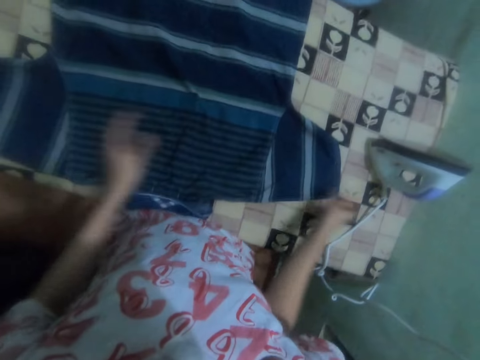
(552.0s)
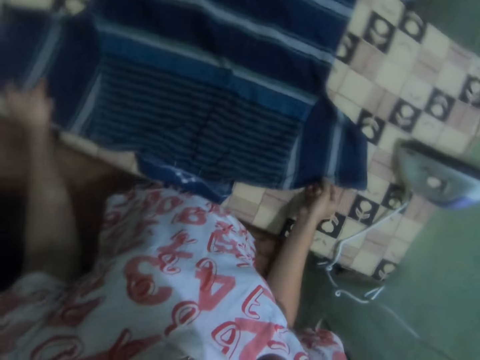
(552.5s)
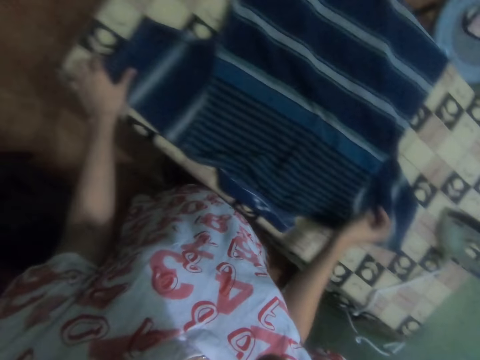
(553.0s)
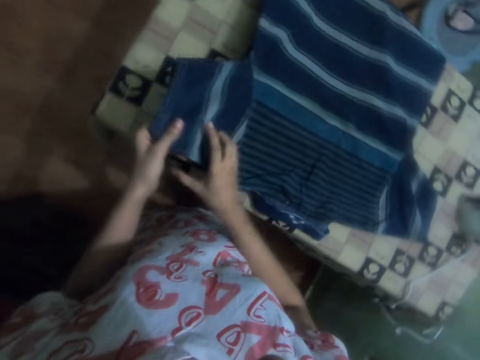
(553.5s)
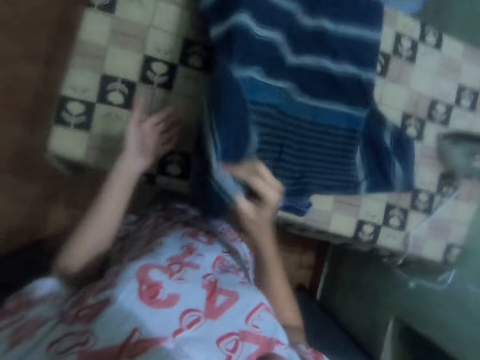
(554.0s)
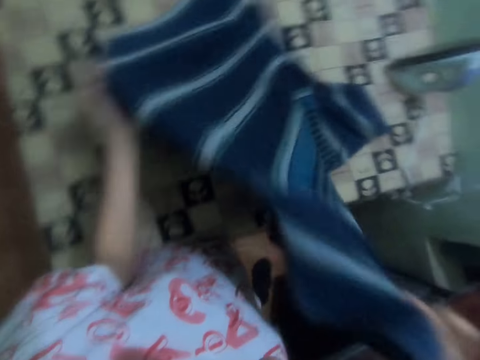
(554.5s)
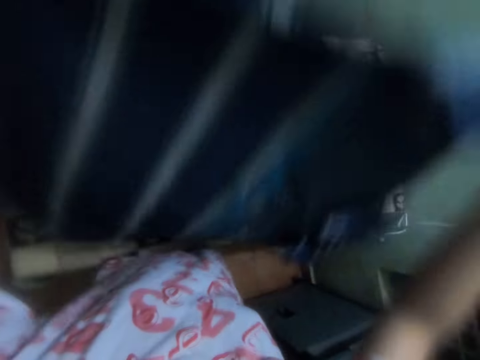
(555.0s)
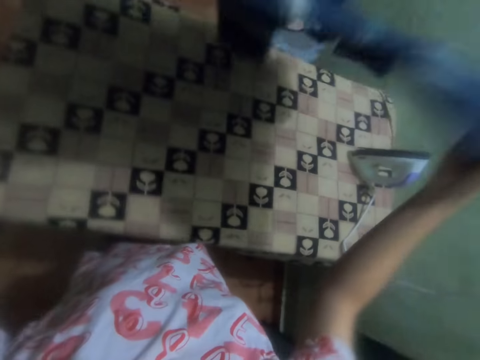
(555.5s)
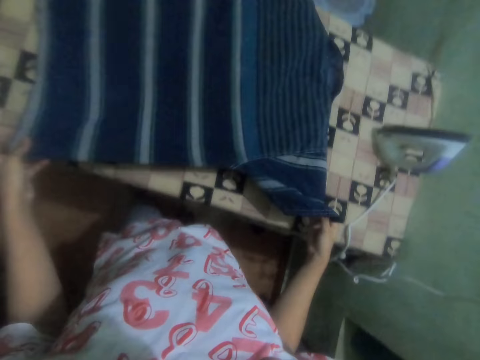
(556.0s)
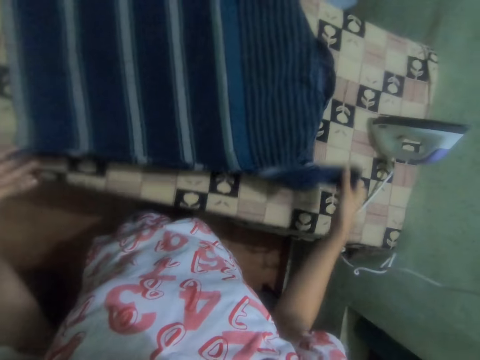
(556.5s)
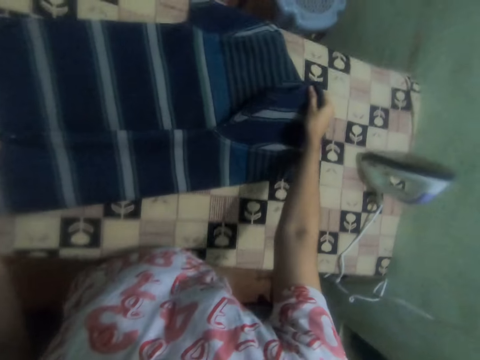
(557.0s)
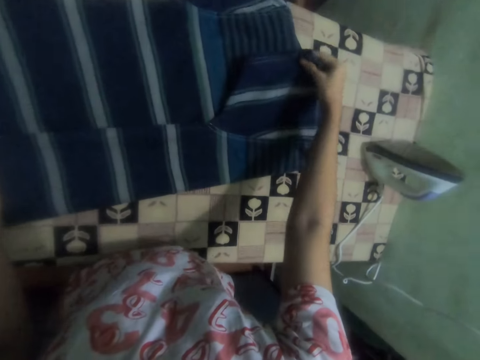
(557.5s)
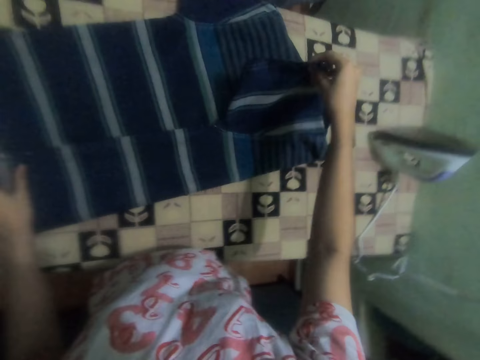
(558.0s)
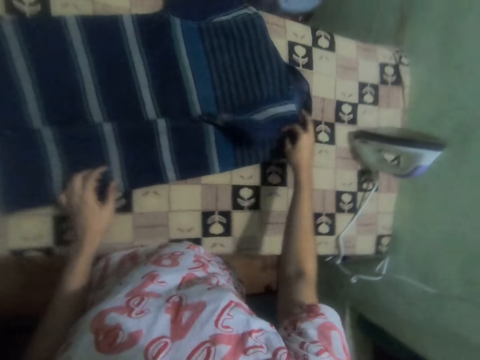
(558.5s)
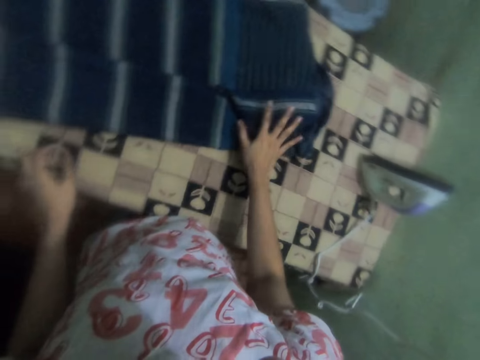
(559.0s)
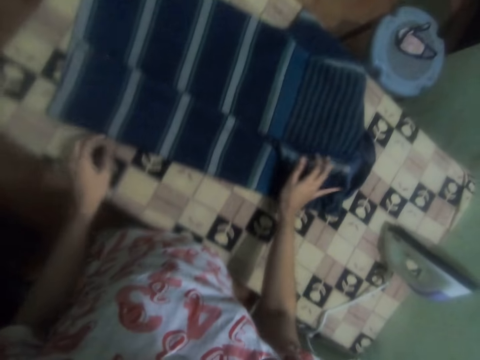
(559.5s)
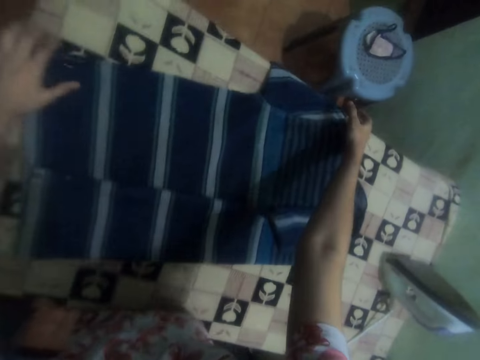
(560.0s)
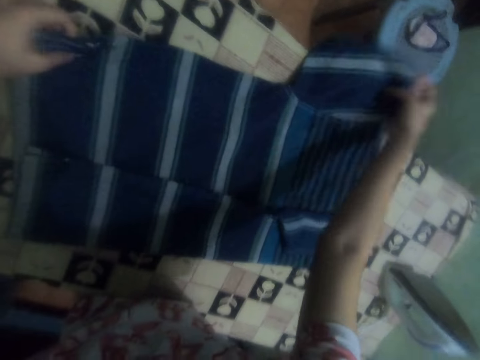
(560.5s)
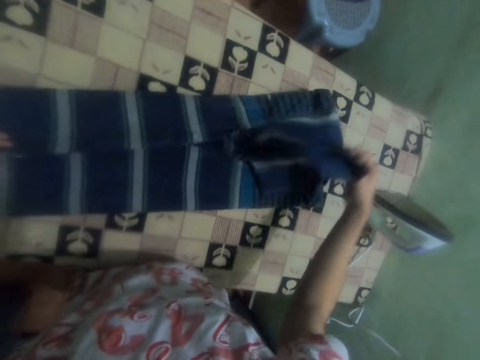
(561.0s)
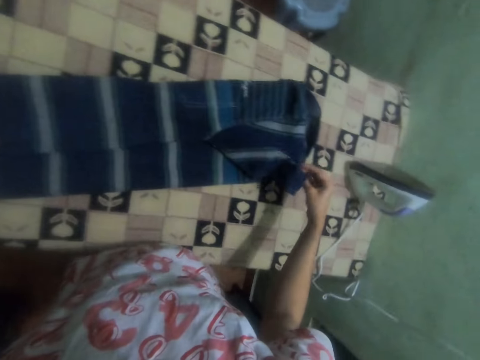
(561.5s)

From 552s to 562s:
The camera wearer holds the cloth on the table. They adjust the iron box. They lift the collar of the t-shirt on the table. They spread the t-shirt on the ironing table. They fold the t-shirt.

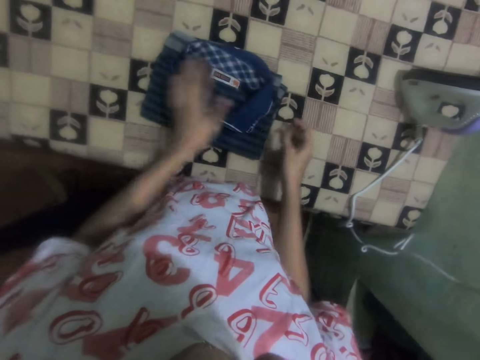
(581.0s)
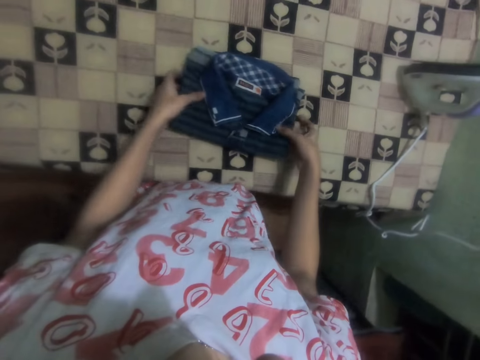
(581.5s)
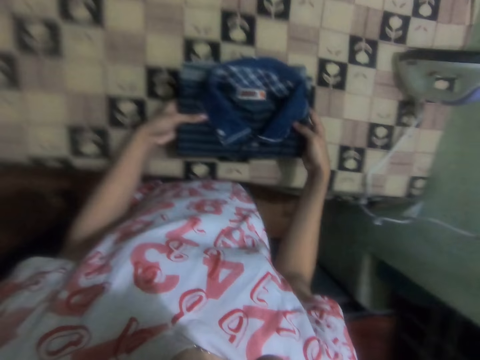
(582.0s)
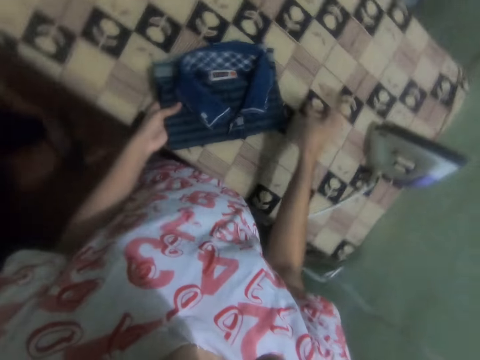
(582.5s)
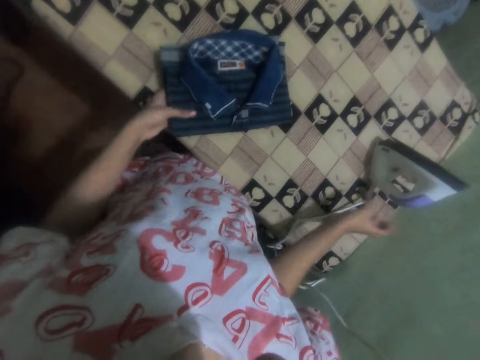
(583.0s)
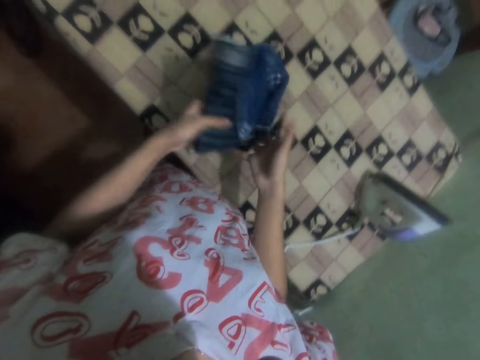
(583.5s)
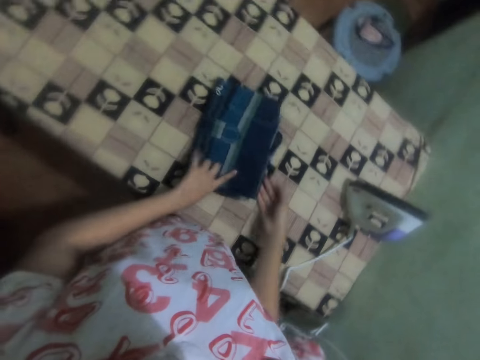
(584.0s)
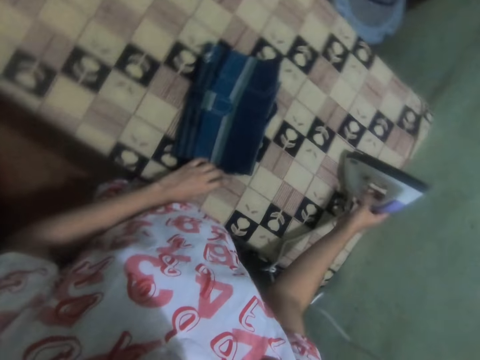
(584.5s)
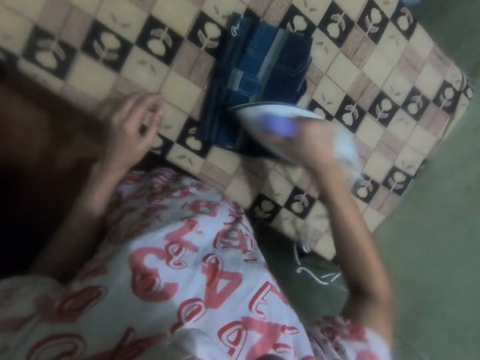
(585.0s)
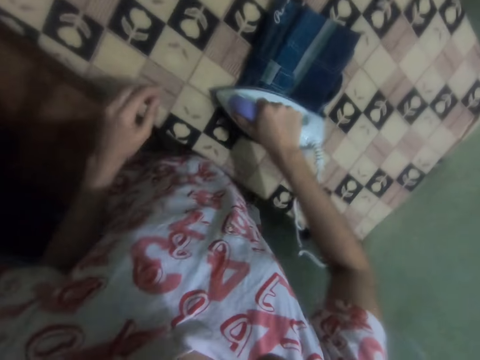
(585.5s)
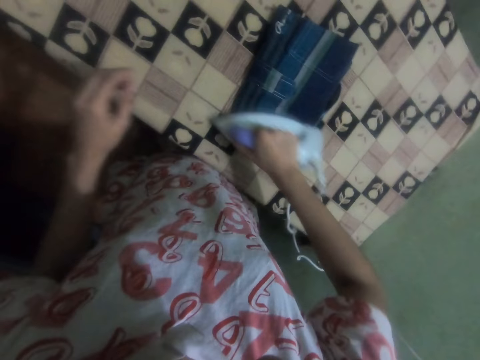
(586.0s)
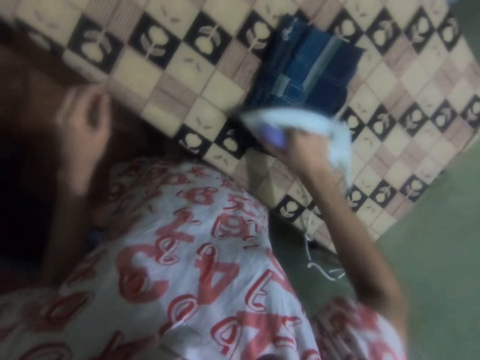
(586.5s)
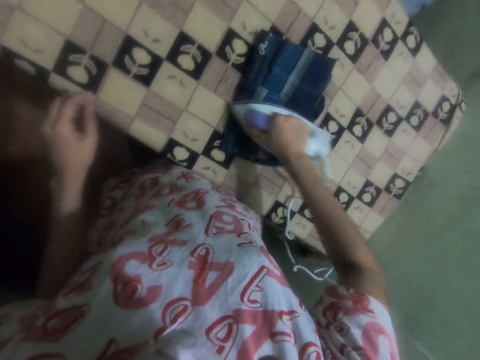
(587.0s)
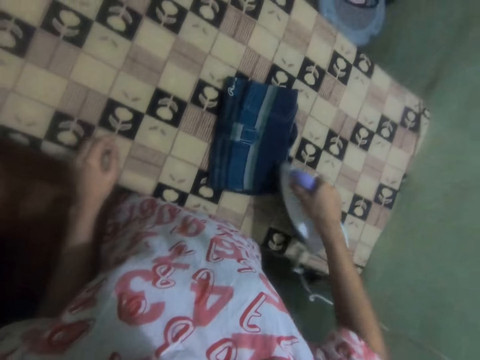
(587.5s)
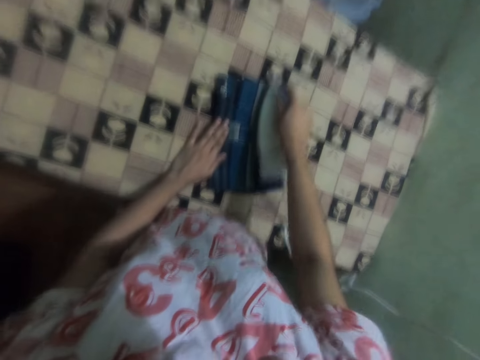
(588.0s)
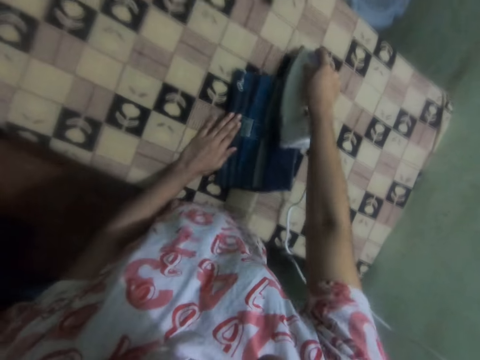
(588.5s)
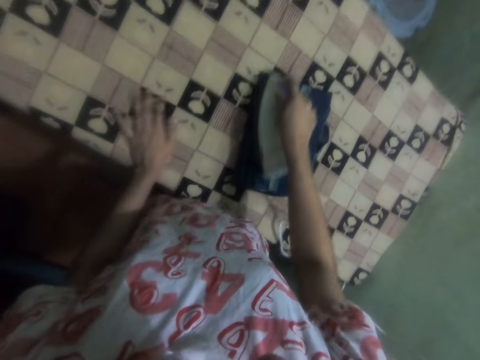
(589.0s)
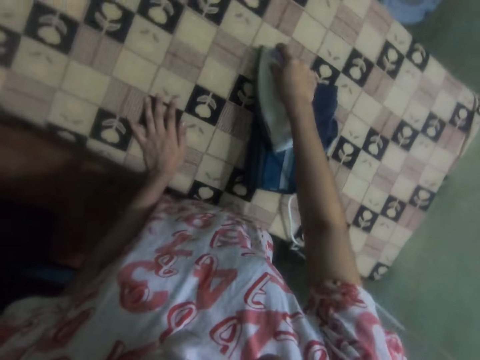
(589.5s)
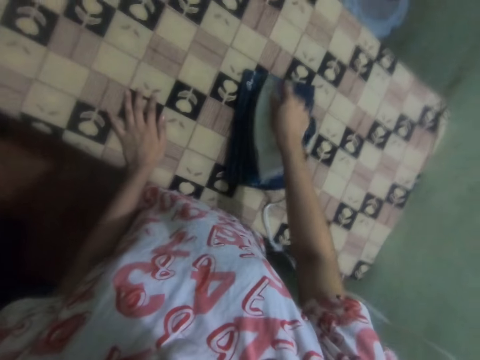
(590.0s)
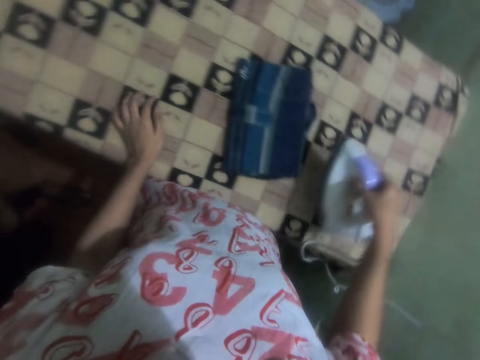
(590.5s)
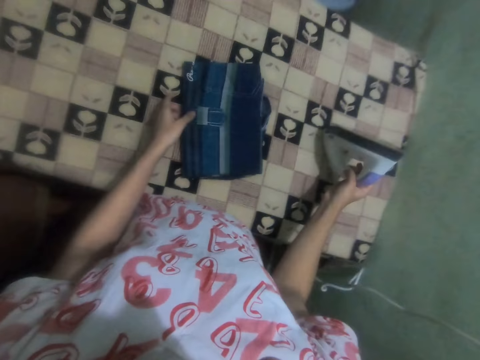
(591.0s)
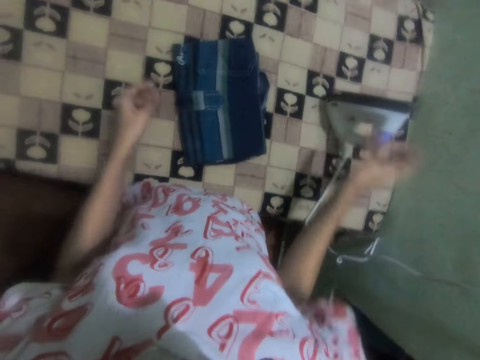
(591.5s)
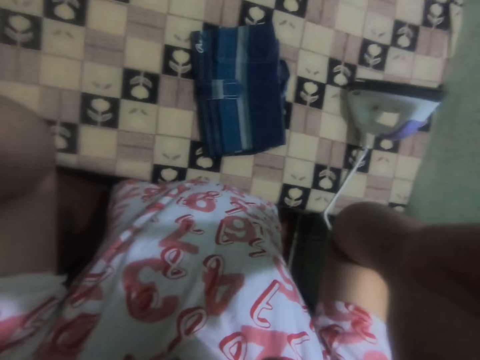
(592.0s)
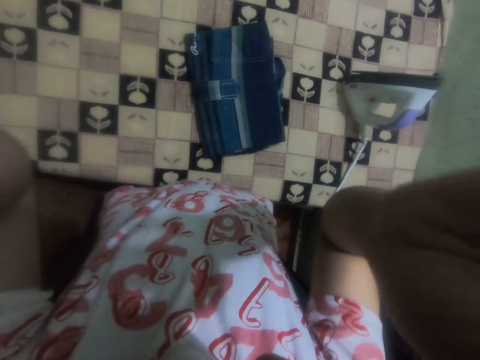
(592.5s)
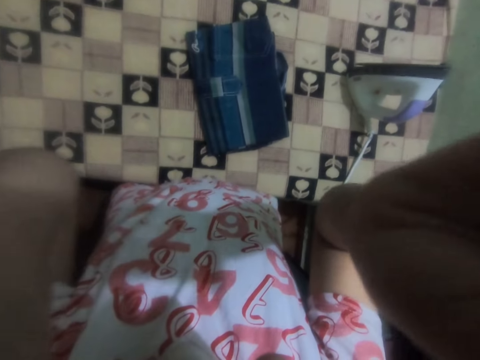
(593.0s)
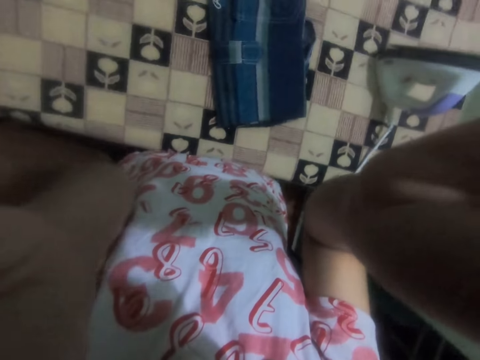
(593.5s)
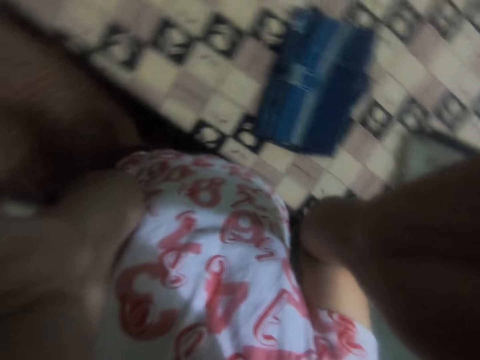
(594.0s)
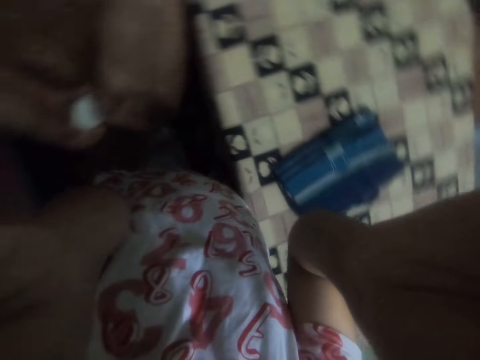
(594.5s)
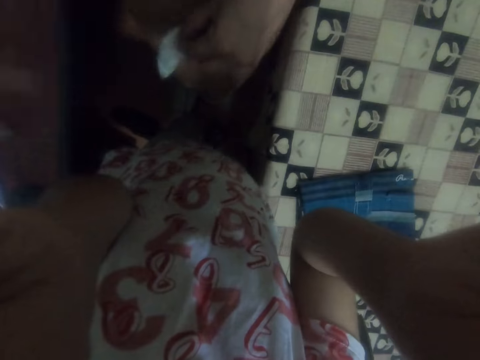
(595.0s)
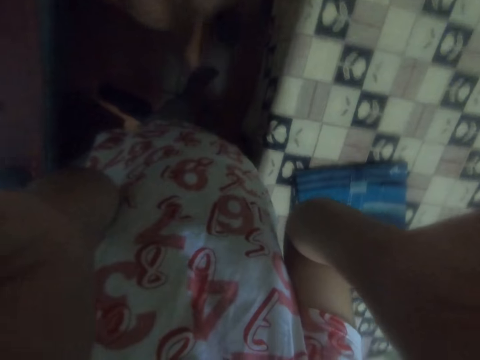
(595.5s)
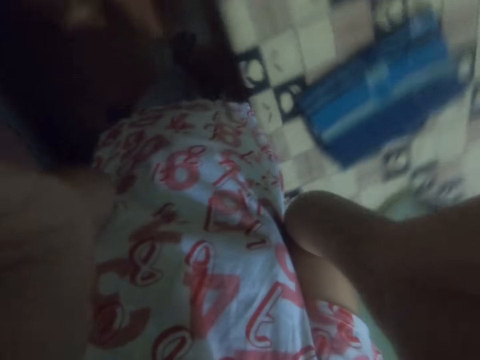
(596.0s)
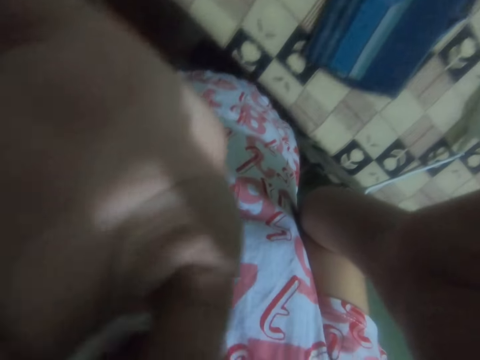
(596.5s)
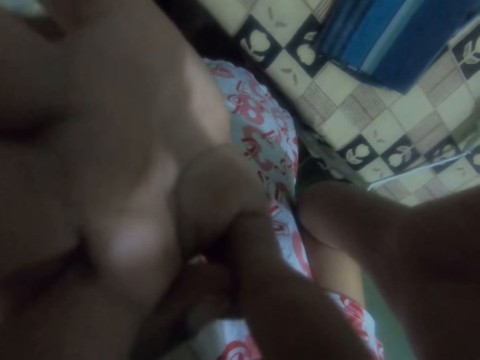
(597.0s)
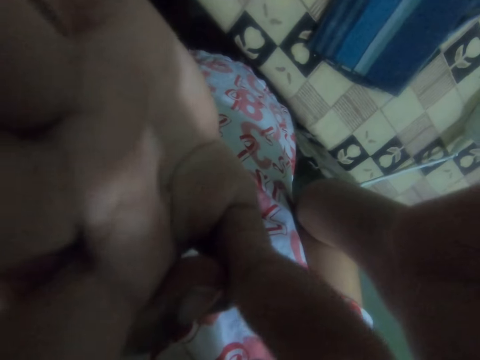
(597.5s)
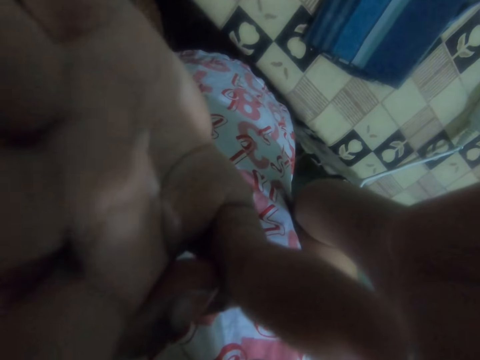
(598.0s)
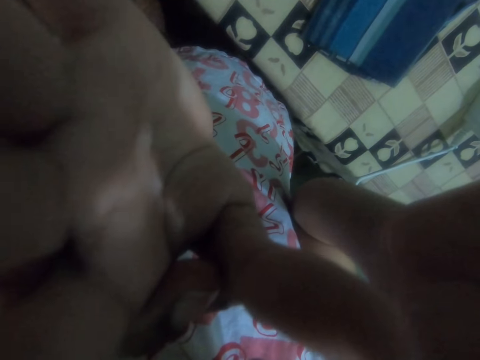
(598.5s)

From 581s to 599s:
The camera wearer overturns a folded cloth on a table. He picks up the iron box from the table with his right hand. He puts the iron box on the ironing table. He irons the folded t-shirt on the ironing table with the iron box. He puts the iron box on the ironing table with his right hand. He adjusts his camera on the head.
